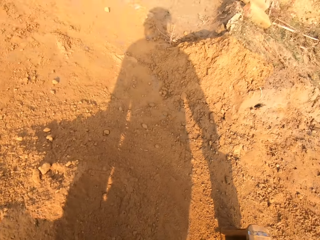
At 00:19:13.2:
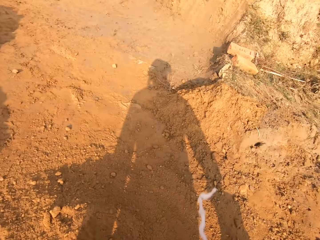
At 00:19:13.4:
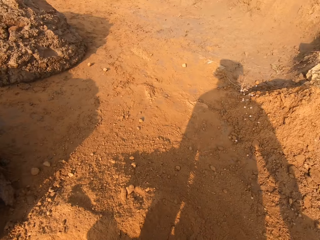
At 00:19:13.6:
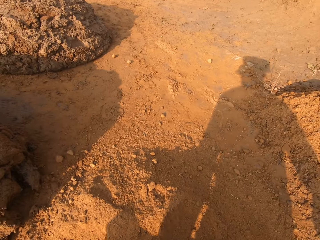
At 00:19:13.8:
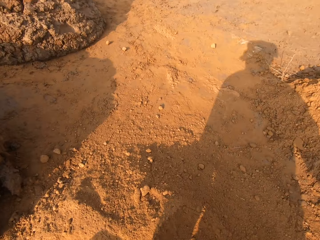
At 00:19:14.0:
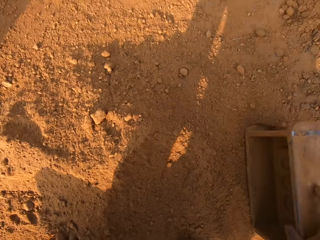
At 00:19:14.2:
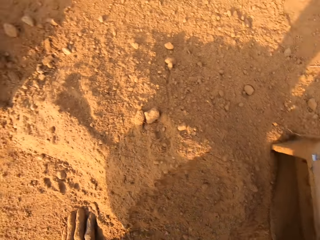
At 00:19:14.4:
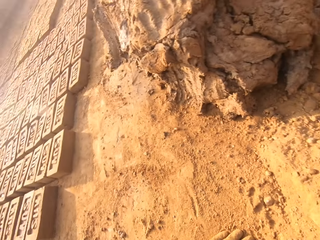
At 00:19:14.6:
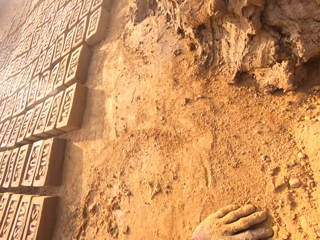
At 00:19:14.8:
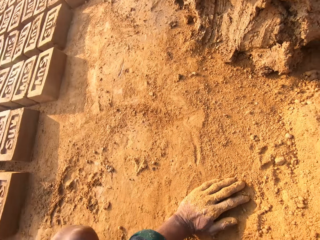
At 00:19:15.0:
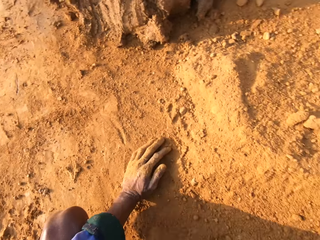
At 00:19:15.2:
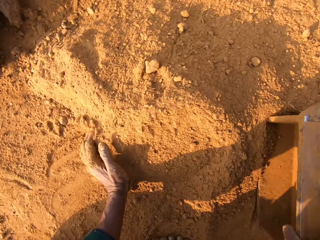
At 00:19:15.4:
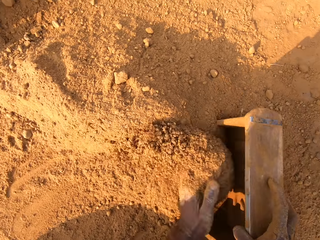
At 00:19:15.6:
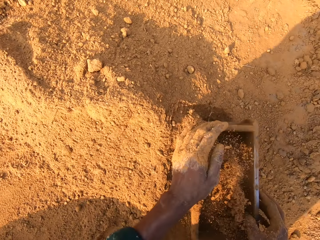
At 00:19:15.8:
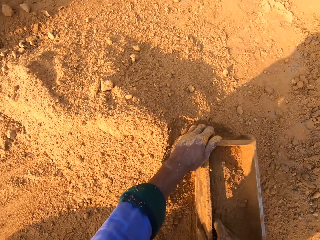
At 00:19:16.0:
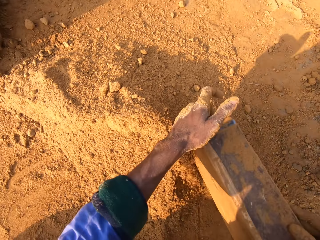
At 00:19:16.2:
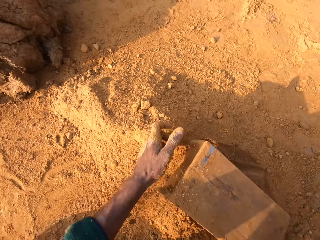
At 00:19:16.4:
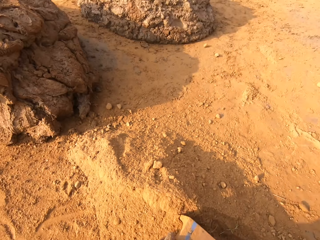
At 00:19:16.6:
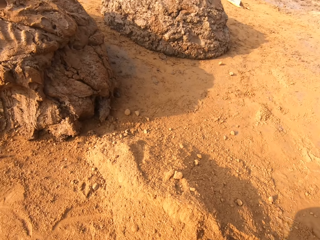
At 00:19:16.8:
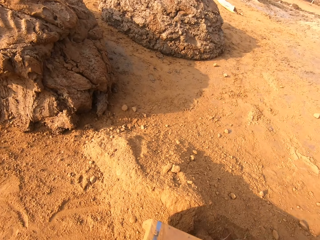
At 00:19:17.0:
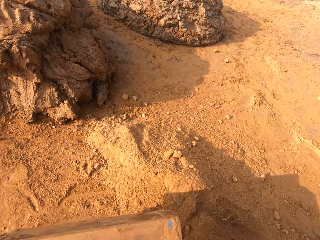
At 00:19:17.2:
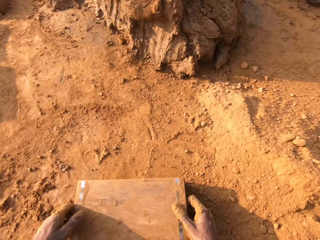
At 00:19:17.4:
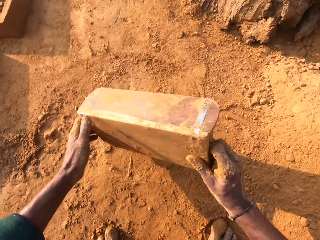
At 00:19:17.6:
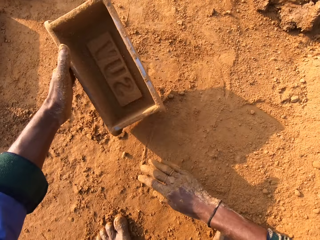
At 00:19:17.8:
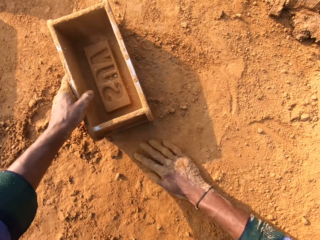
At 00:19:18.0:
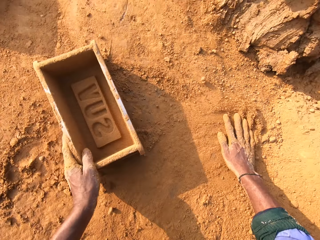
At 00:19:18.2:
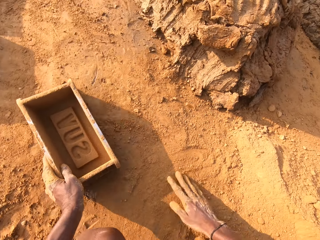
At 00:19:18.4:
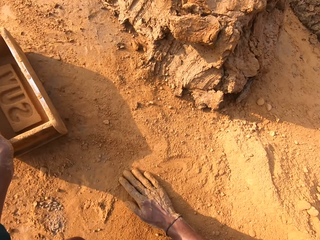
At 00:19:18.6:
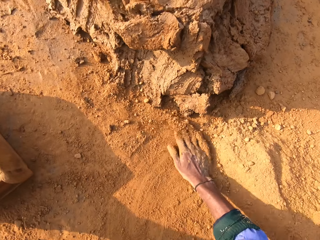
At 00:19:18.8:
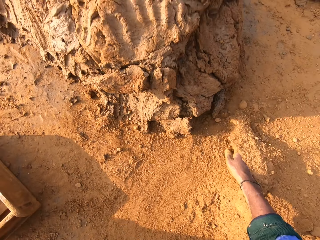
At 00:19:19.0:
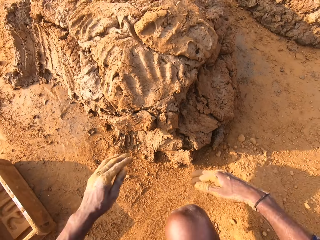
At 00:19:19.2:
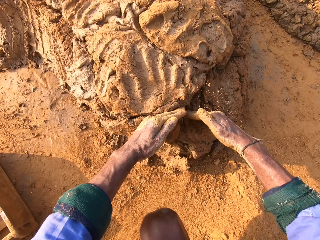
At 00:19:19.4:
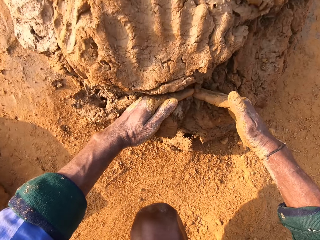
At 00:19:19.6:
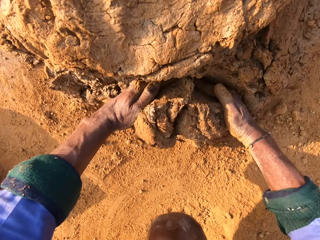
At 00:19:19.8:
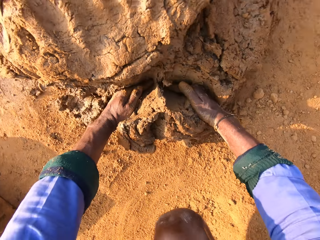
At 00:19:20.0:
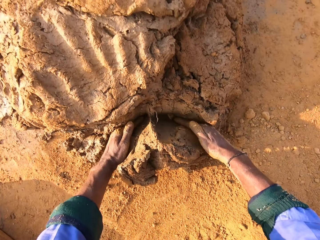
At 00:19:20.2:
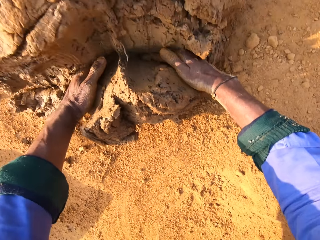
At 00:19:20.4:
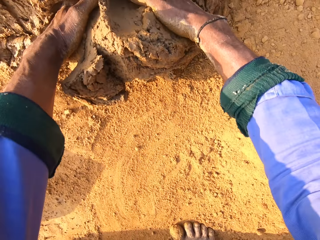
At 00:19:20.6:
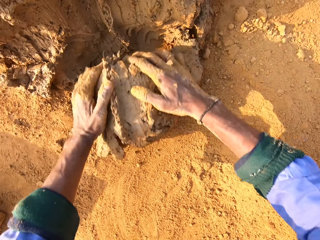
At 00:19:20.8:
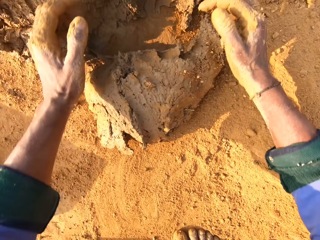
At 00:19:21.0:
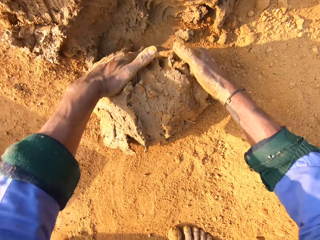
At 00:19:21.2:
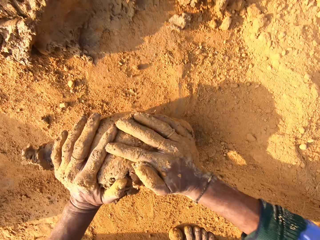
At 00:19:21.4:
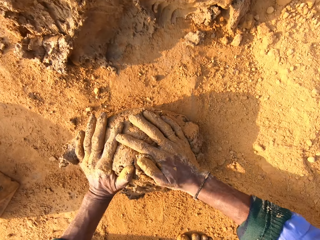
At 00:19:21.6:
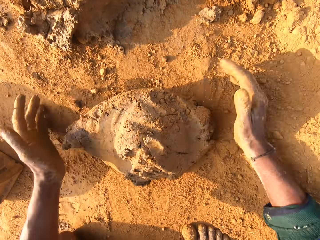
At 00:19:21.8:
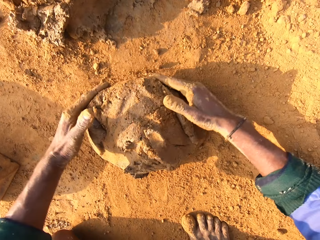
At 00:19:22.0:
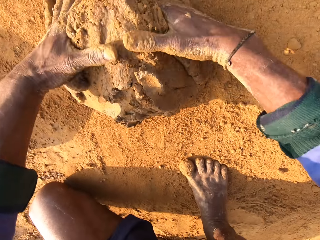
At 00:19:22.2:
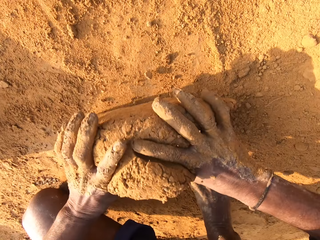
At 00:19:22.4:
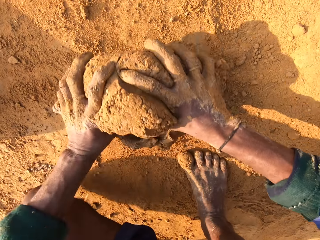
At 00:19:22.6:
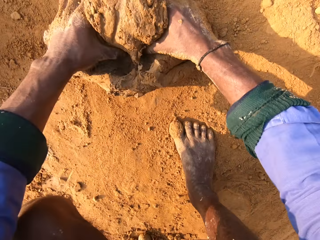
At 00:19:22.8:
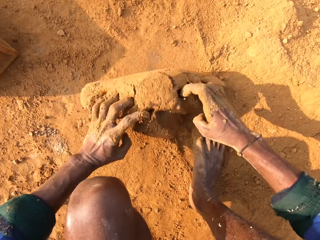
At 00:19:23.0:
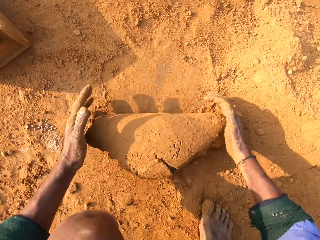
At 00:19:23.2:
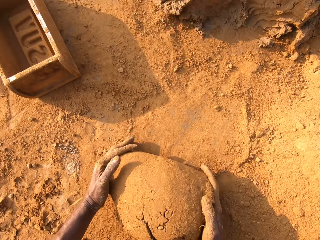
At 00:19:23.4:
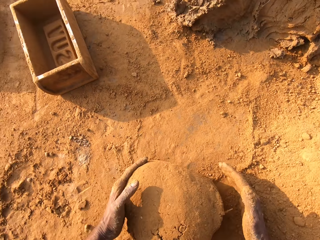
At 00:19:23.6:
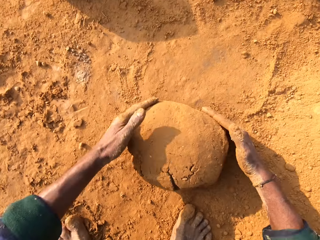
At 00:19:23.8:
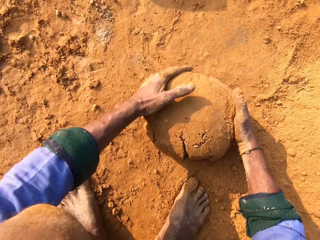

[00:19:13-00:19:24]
The camera wearer walks around. They put the soil in the brick mold. They pour the soil on the ground. They drop the brick mold on the ground. They scoop clay with hands. They cut the clay with both hands. They press the clay with both hands.

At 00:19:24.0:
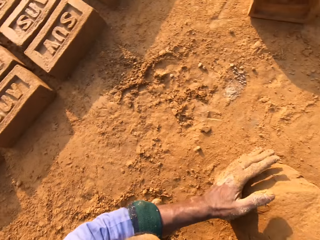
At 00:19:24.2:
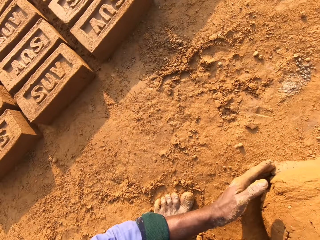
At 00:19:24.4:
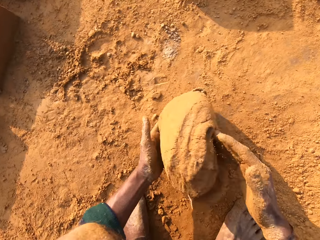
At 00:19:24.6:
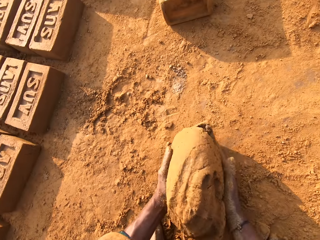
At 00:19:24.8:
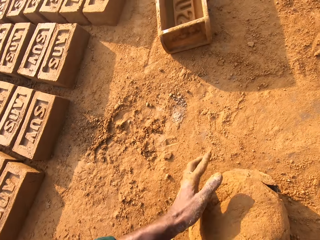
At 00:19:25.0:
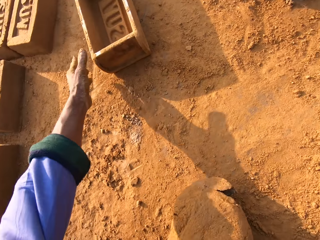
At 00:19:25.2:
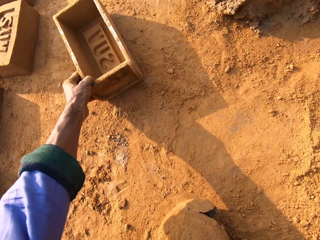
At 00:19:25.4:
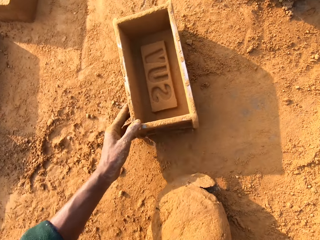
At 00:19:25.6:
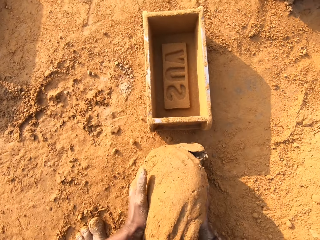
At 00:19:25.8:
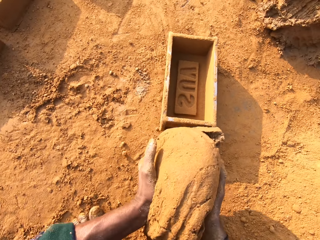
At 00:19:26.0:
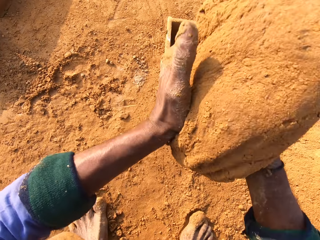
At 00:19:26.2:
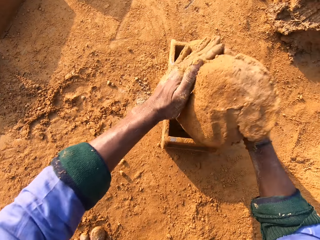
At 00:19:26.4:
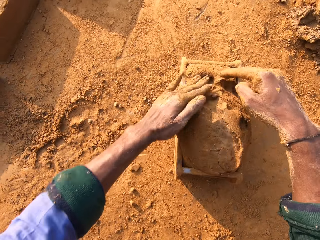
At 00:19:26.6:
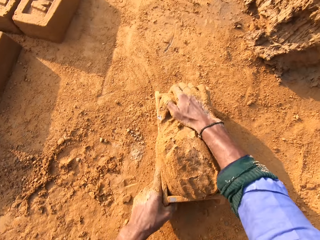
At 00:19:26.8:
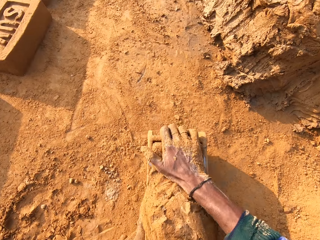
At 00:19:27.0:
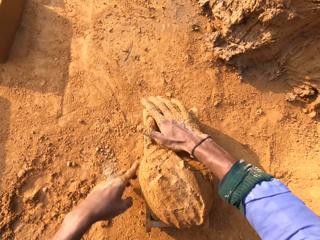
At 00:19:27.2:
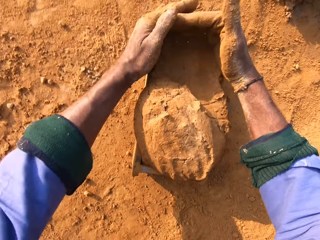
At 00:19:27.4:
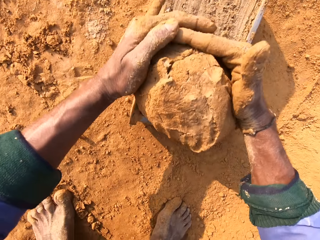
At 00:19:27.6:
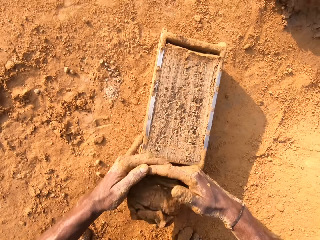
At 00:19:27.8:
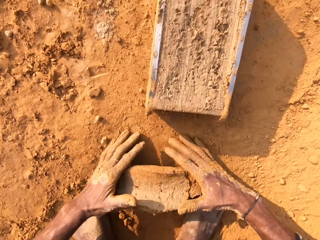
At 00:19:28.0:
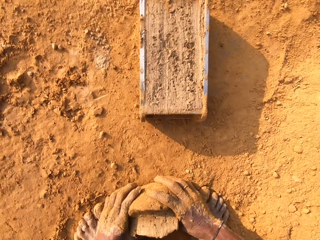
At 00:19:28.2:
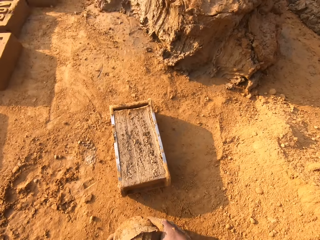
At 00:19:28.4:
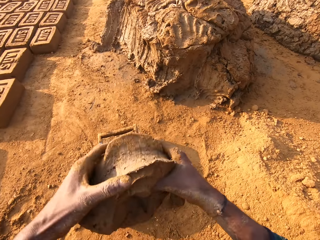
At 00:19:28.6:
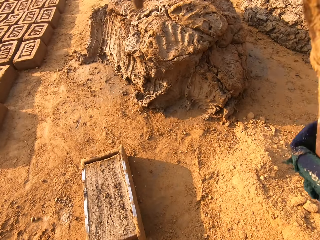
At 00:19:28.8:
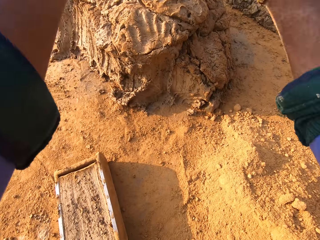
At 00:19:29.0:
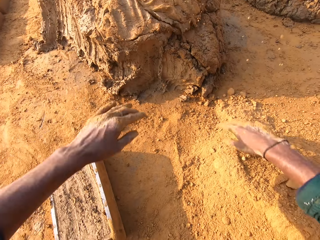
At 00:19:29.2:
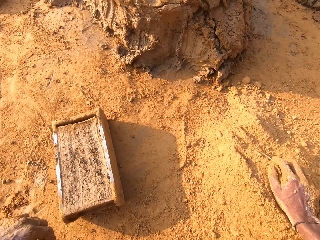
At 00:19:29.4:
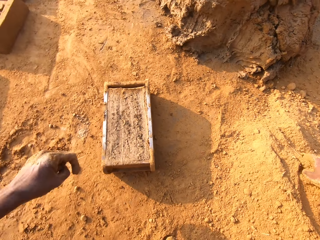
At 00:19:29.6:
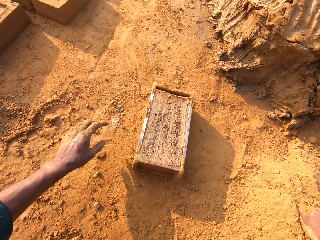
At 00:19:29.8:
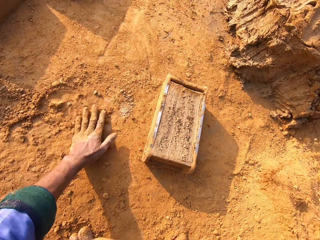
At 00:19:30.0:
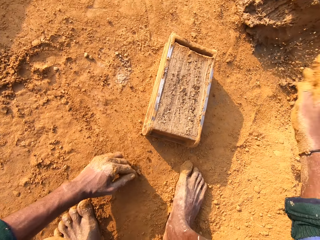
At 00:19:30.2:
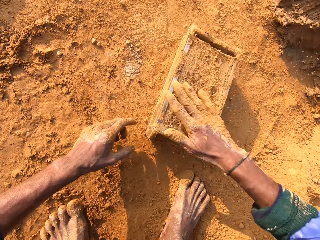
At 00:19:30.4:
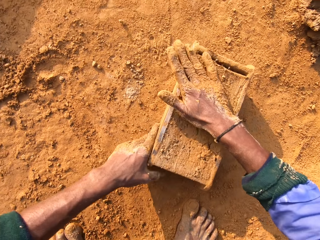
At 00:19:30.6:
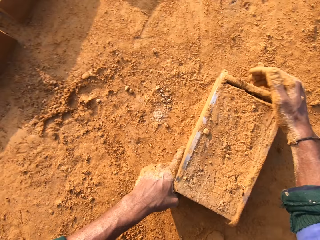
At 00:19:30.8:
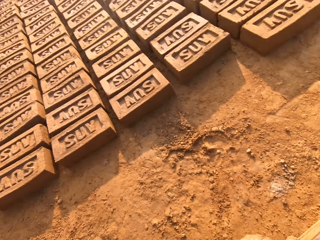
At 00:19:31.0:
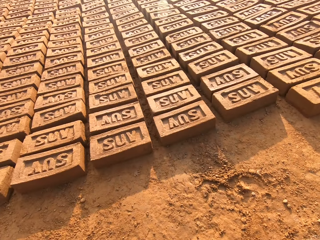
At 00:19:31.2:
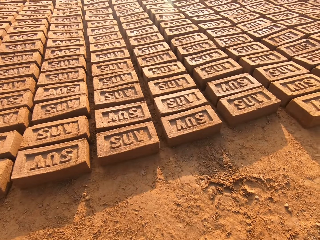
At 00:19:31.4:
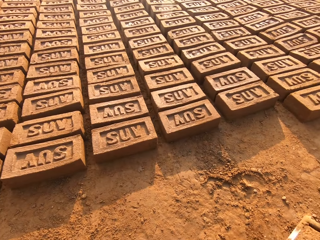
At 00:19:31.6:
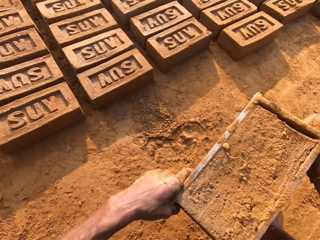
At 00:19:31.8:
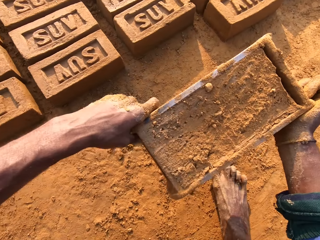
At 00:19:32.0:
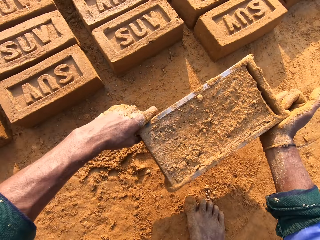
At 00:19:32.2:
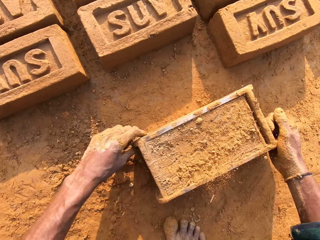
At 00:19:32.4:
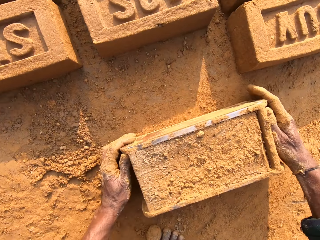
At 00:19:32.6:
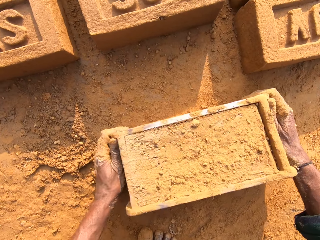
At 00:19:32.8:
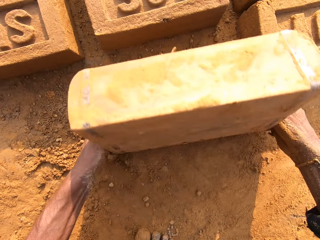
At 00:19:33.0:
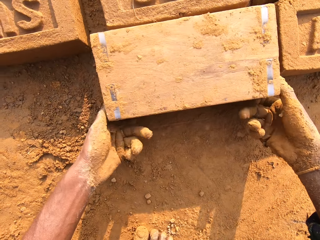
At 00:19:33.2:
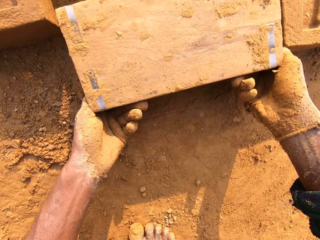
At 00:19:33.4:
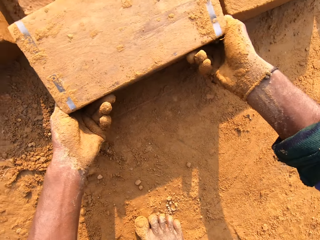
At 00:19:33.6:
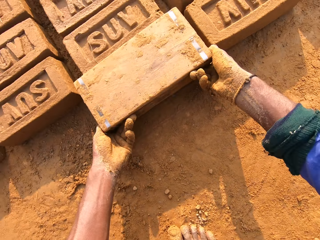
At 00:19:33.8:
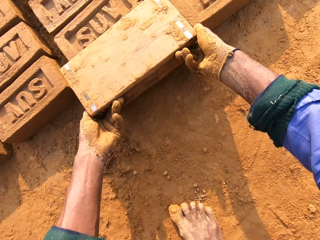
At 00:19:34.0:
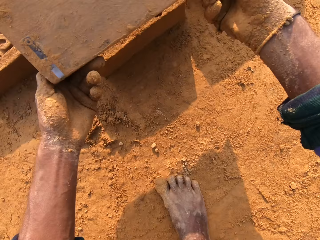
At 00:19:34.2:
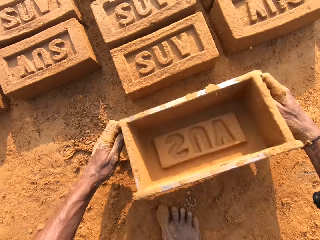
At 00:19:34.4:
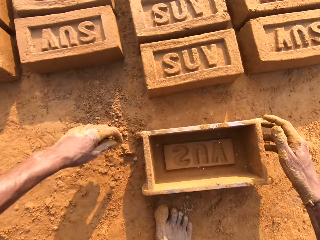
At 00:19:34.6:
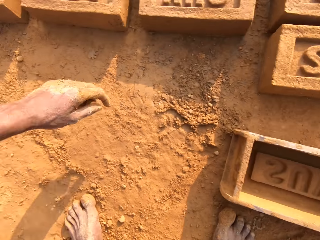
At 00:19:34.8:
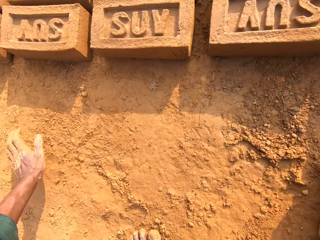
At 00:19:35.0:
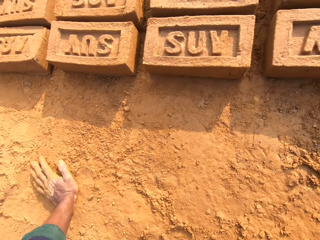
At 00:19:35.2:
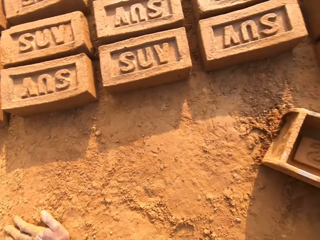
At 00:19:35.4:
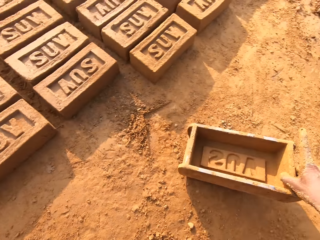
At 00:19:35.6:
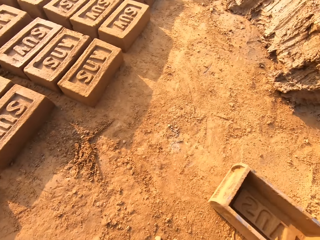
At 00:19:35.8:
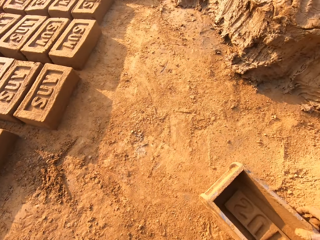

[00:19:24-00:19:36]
The camera wearer pulls the brick mold or clay box. They put the clay in the brick mold. They pull the clay from the brick mold with both hands. They throw the clay on the heap of clay. They touch the ground with both hands. They pour the soil on the clay. They lift the brick mold. They drop the brick mold on the ground. They flip over the clay box on the ground. They pour the clay brick on the ground. They drop the brick mold on the ground.
